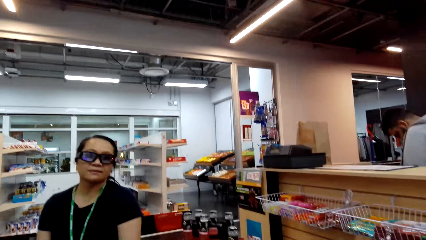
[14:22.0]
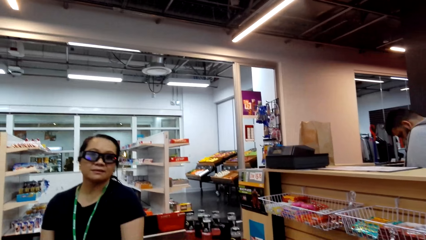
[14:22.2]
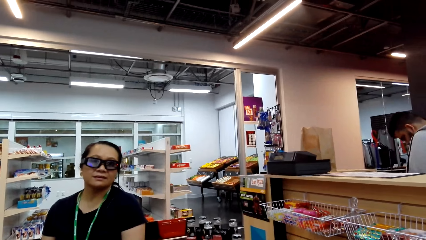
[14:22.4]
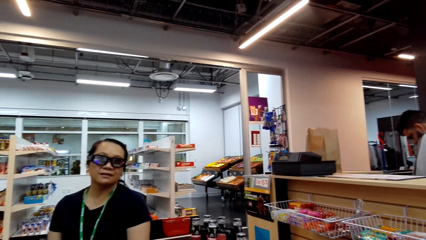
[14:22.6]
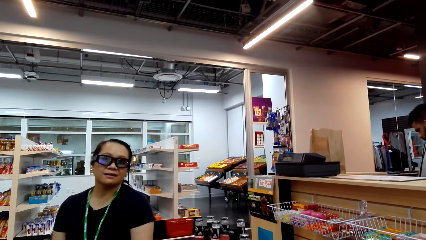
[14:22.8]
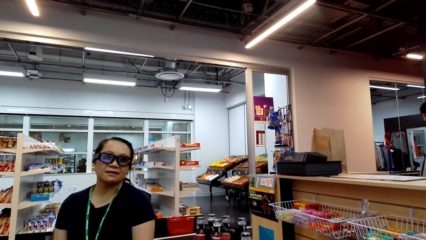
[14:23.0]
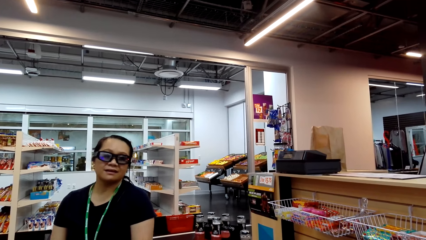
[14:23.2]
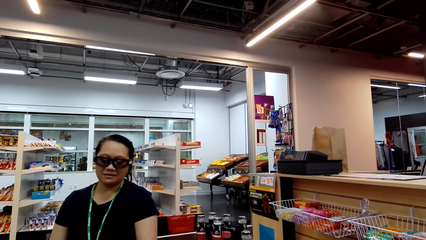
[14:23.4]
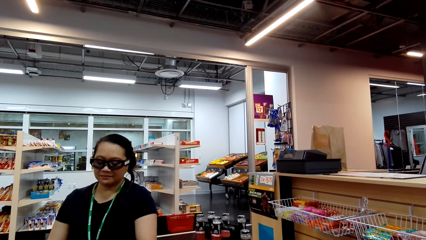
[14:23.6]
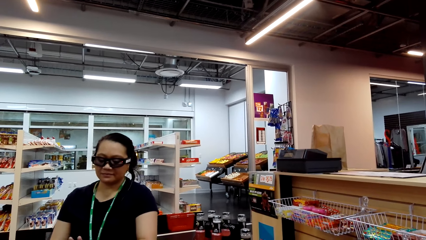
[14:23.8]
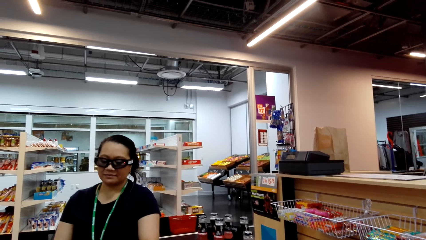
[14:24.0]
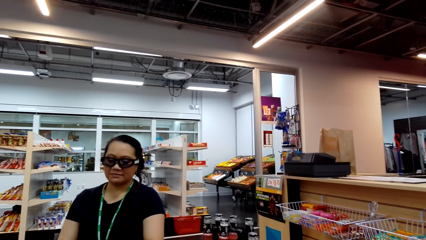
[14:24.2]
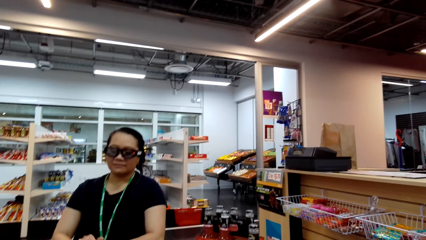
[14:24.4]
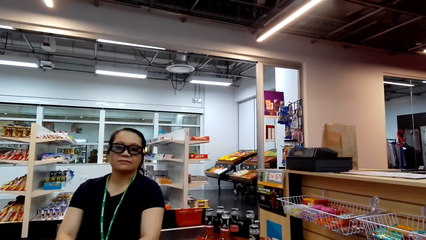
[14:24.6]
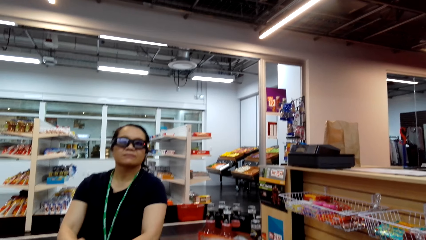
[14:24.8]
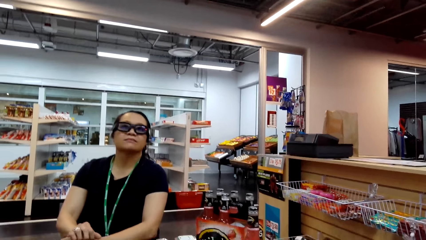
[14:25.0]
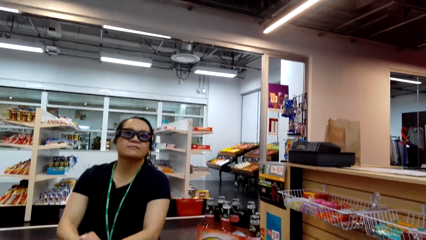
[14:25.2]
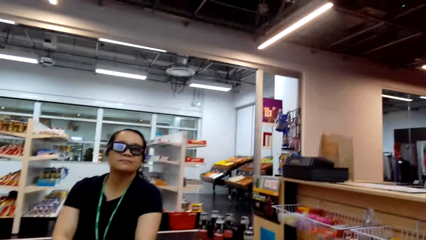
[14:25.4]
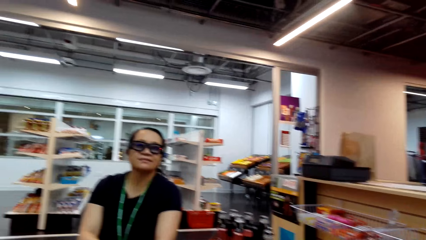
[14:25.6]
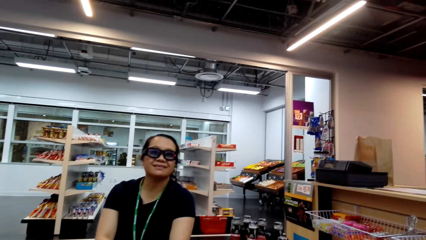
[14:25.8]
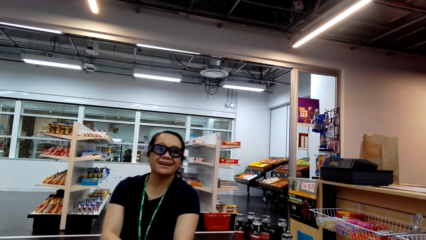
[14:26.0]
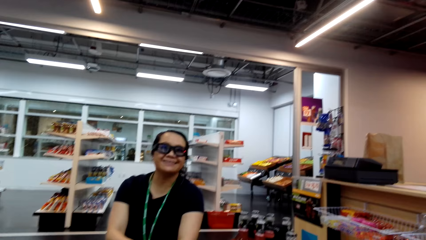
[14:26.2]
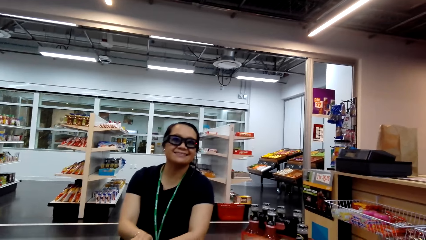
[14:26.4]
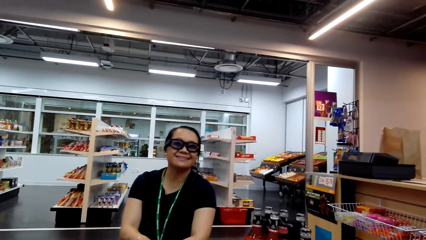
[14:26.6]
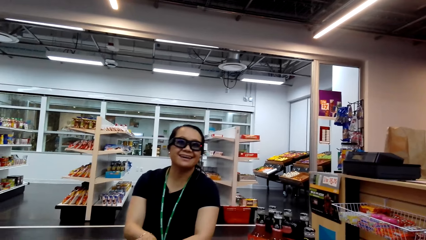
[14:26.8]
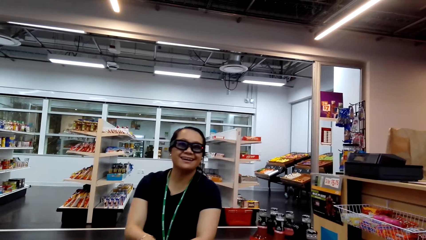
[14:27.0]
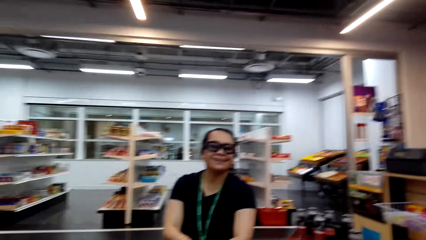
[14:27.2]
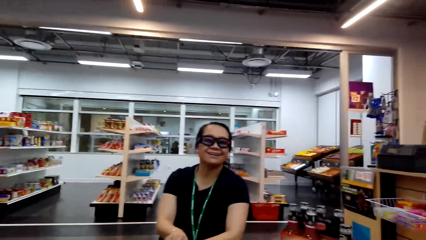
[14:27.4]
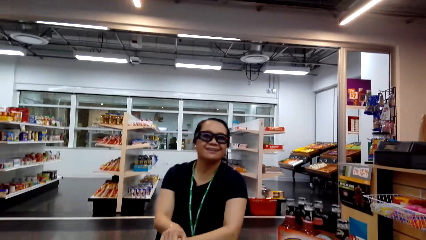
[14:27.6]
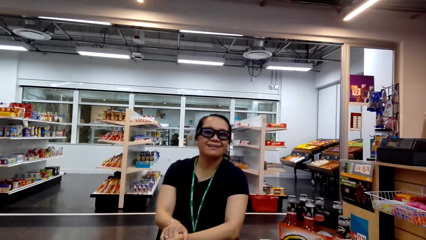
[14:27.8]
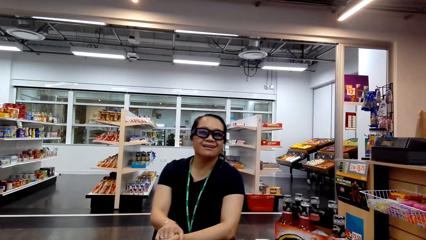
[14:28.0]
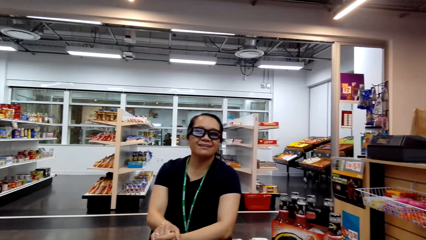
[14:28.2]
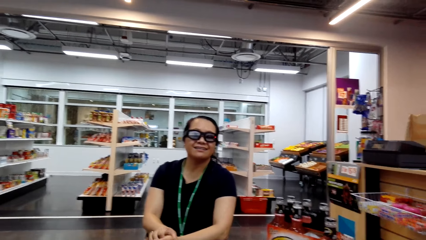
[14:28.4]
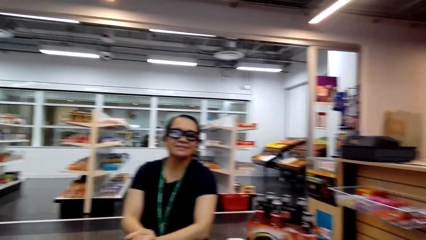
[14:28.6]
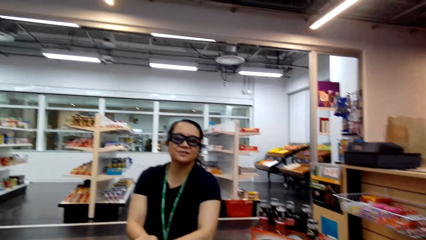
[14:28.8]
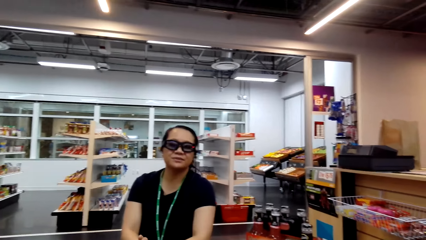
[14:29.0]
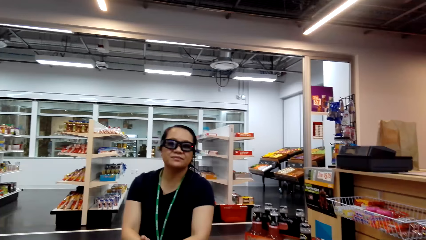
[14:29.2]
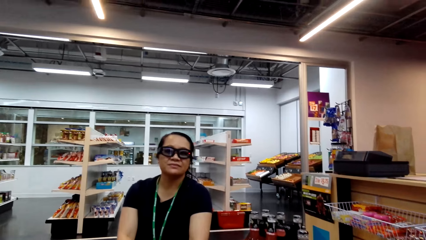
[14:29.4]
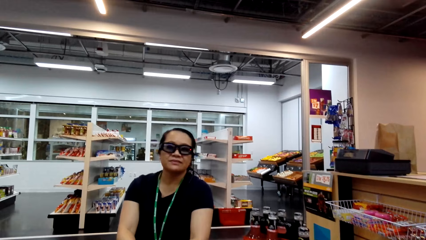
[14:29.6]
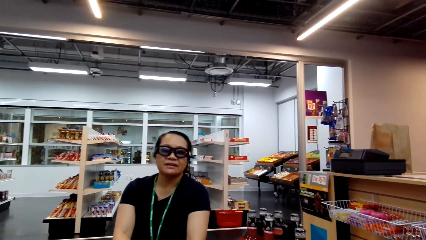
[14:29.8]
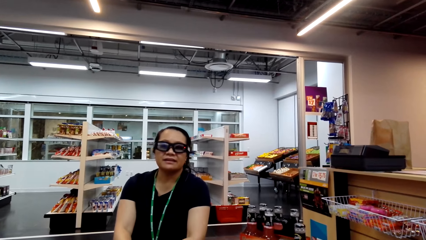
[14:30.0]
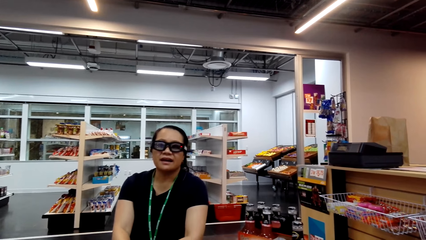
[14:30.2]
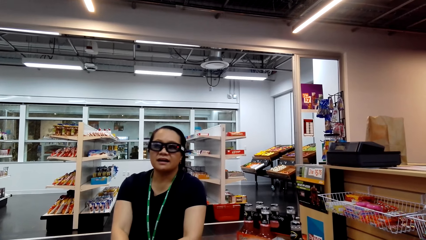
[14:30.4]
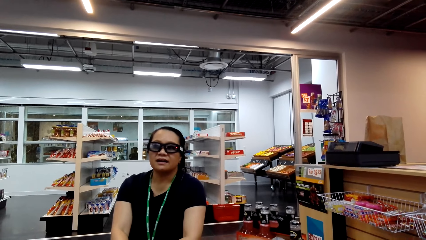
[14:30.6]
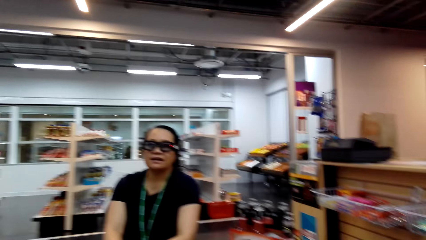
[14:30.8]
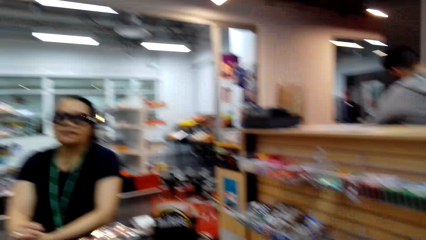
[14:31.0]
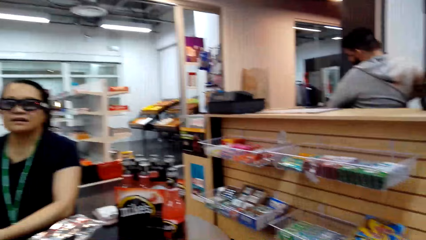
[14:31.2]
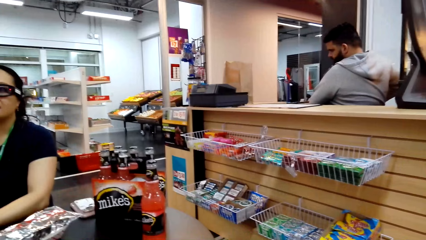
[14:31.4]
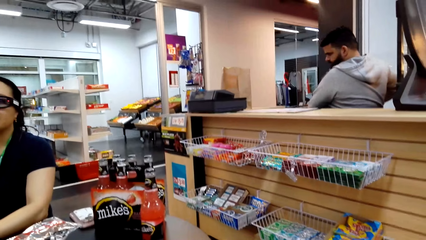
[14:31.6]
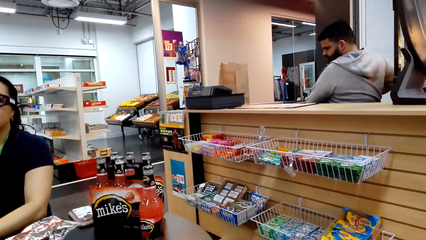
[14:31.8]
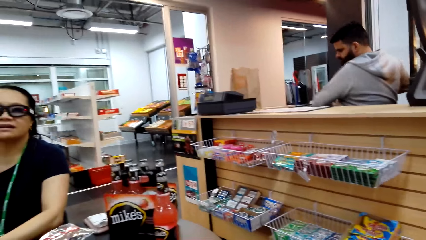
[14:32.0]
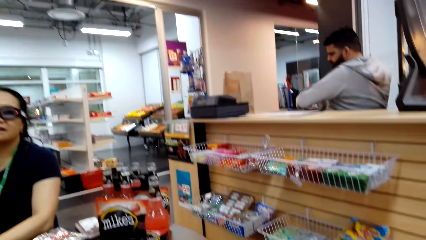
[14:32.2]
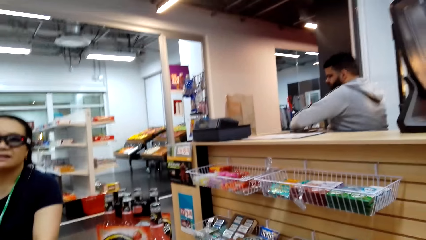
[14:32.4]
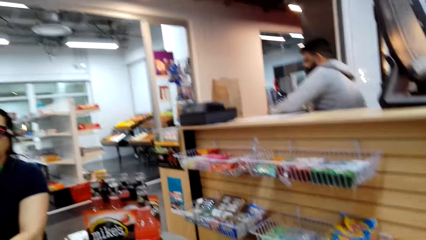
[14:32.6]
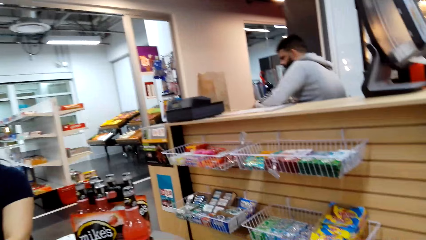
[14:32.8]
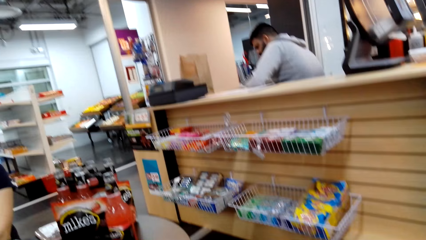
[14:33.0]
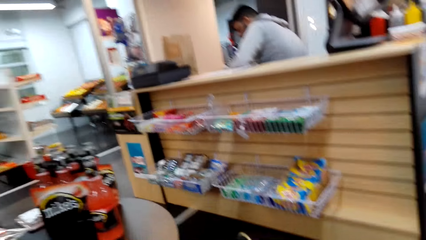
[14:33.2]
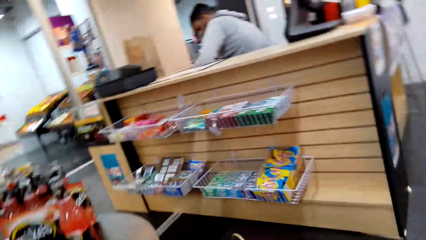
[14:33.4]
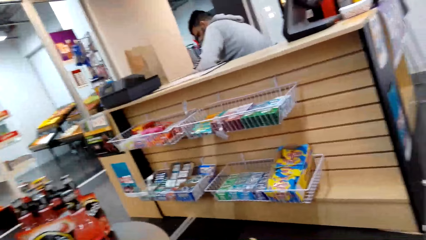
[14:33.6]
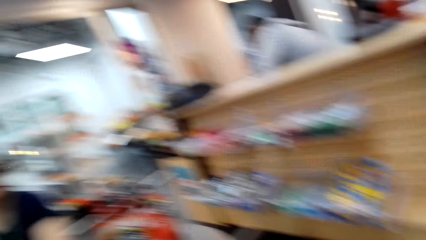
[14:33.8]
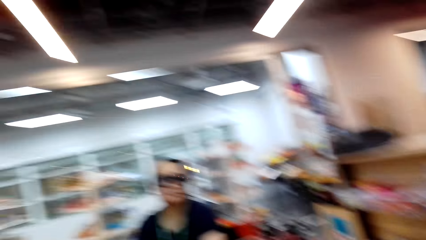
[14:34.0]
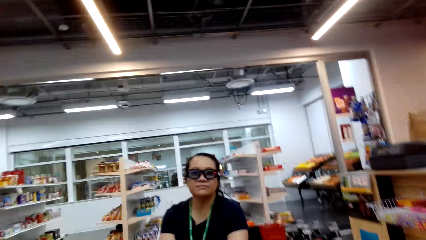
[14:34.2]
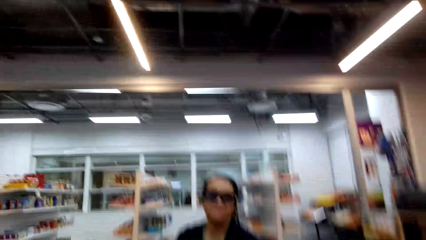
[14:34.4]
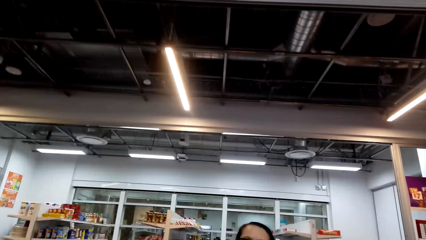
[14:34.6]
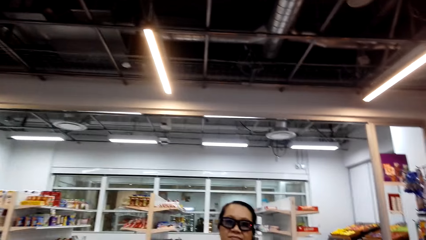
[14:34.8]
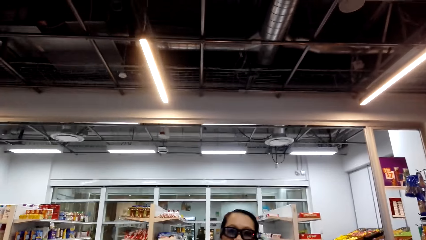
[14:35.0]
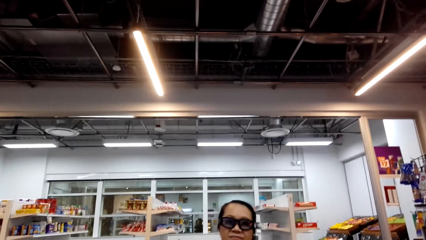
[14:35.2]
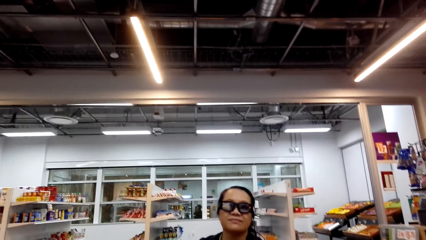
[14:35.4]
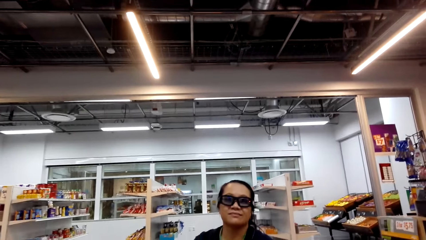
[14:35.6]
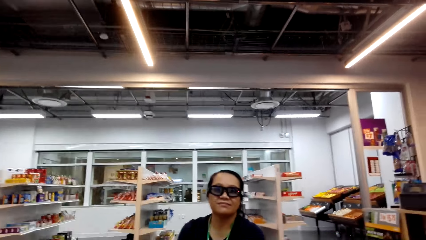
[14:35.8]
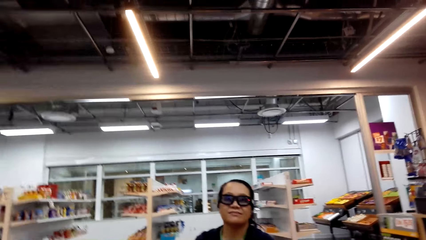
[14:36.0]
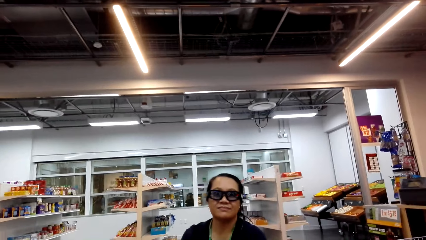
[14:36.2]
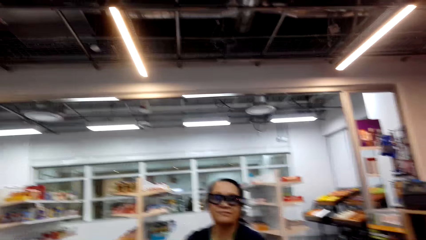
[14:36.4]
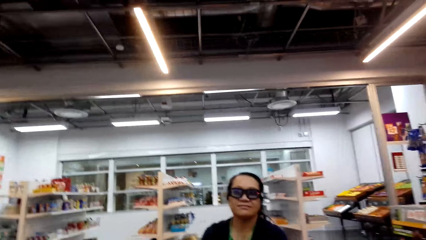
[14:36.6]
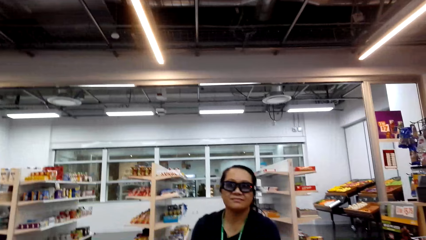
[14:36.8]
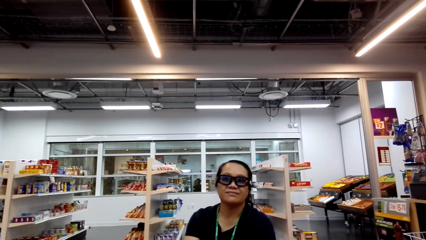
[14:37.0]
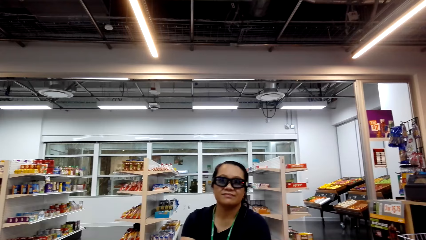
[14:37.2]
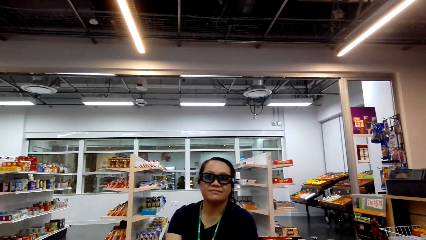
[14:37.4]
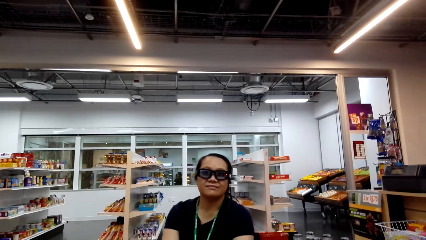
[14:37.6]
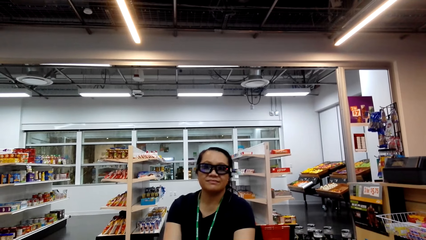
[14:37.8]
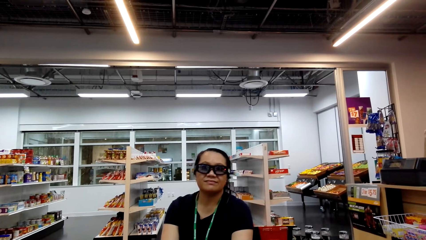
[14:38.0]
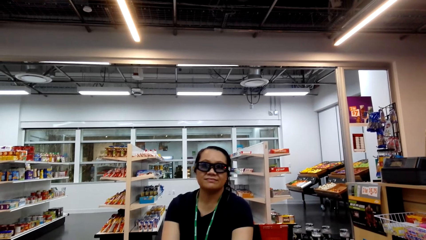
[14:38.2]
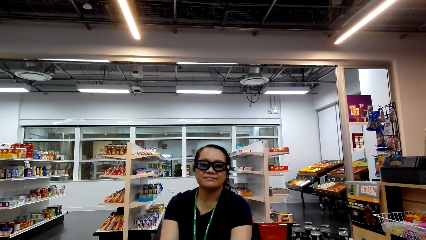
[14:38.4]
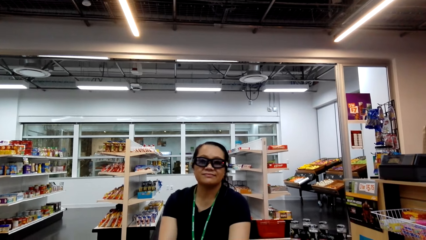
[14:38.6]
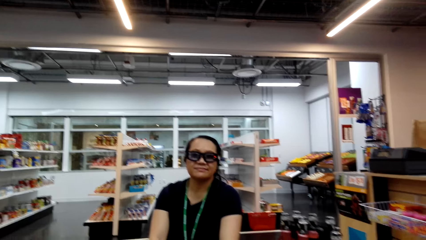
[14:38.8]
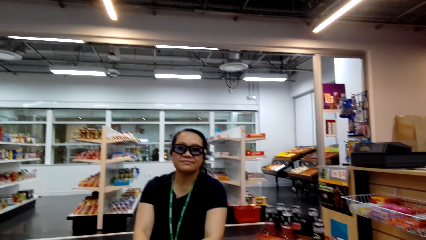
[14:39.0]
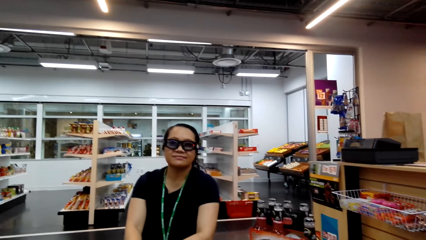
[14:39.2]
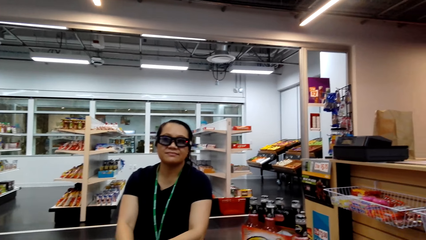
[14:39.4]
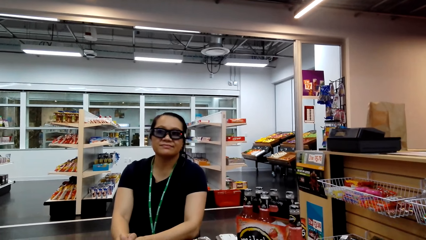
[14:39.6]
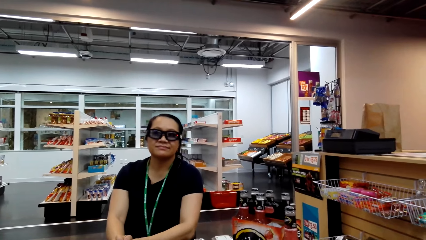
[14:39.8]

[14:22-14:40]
The woman talks to the camera wearer. The camera wearer talks to the woman. The woman talks to the camera wearer. She talks to the camera wearer again. The camera wearer talks to the woman repeatedly. They look around.
